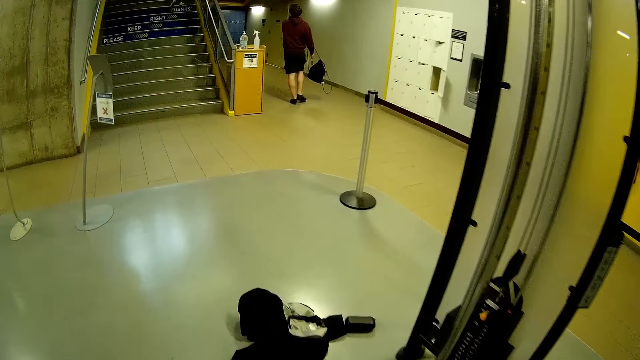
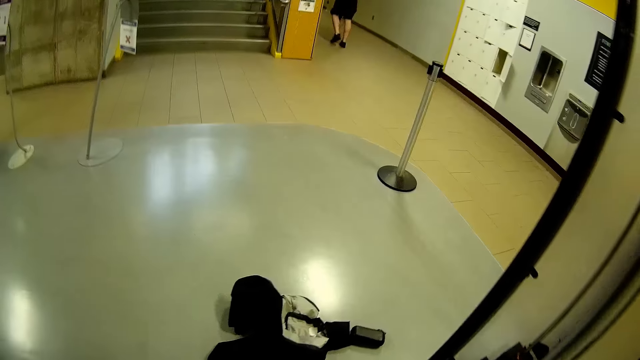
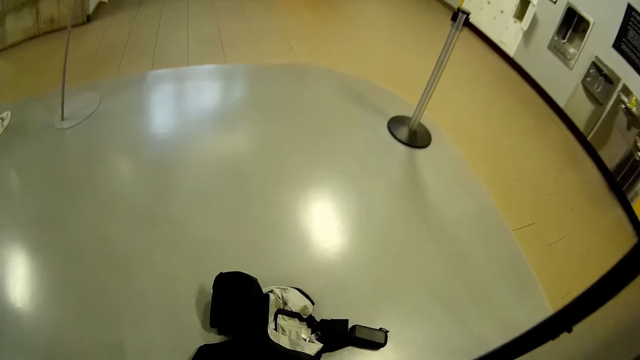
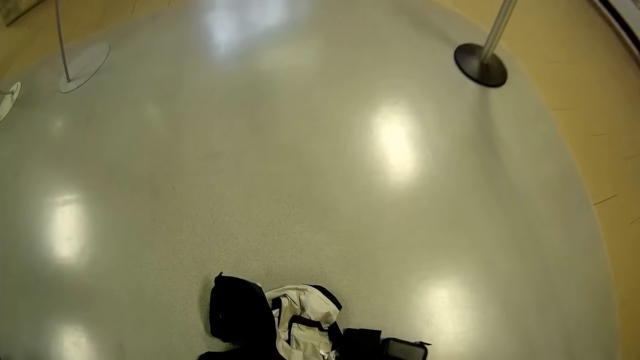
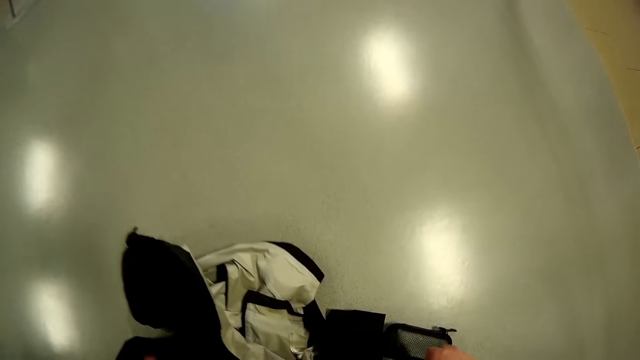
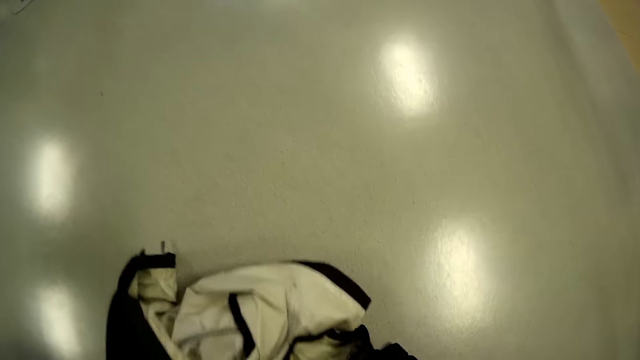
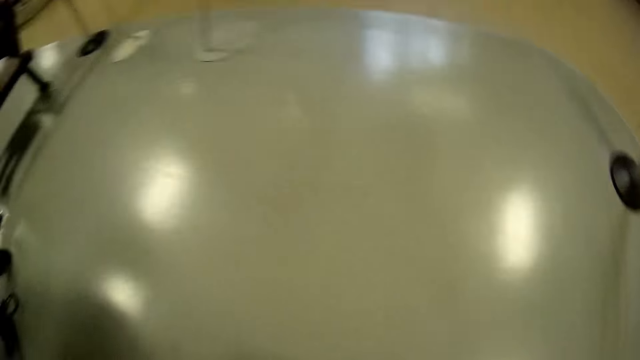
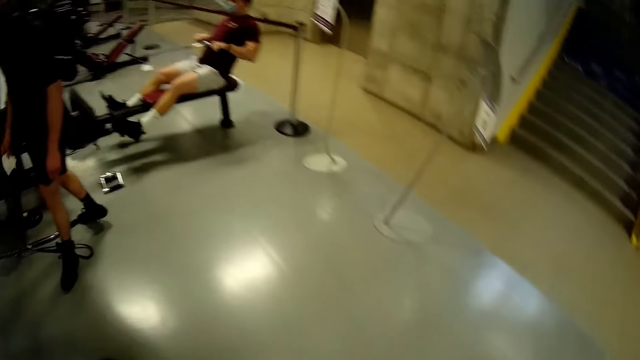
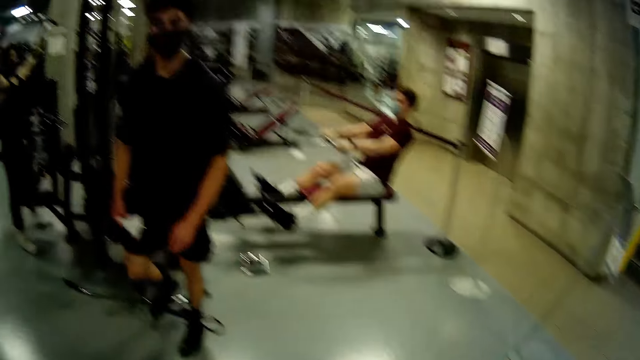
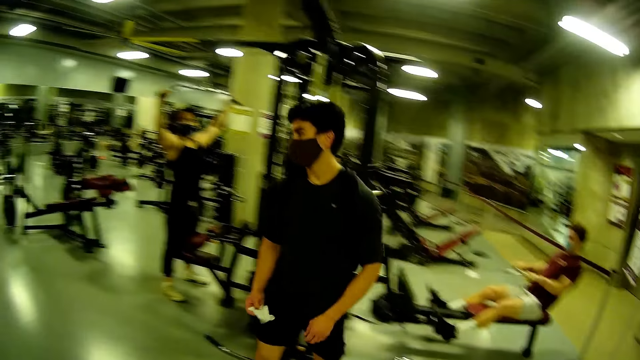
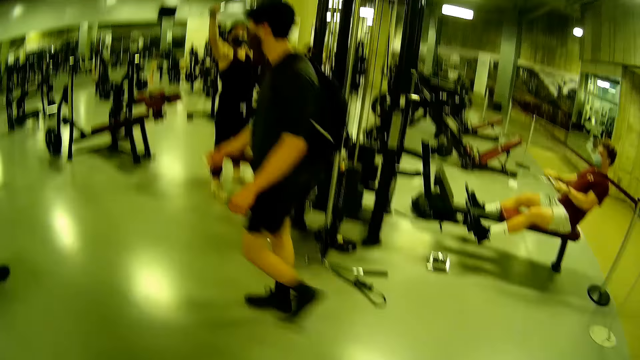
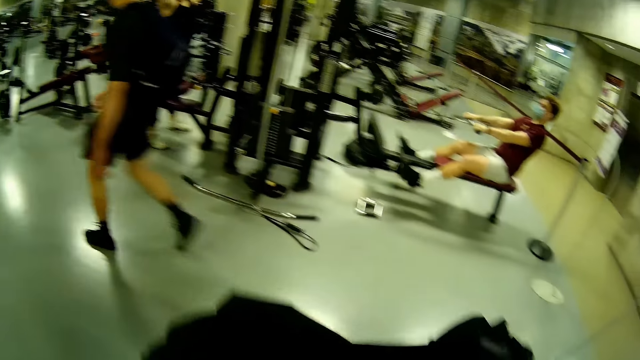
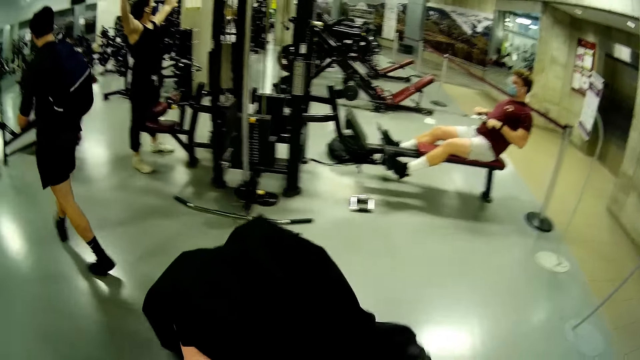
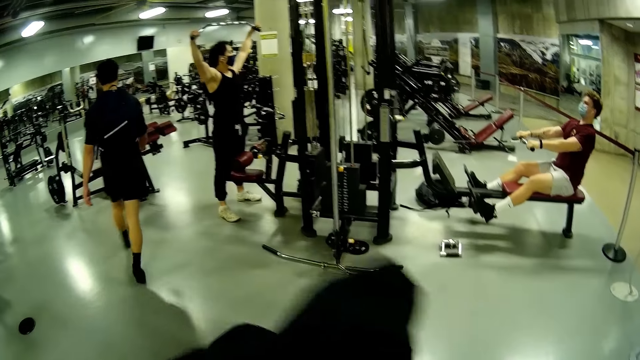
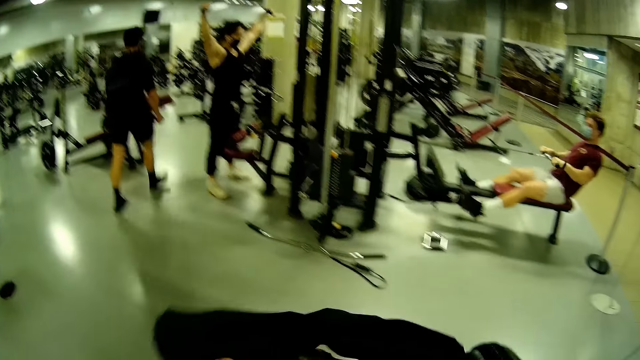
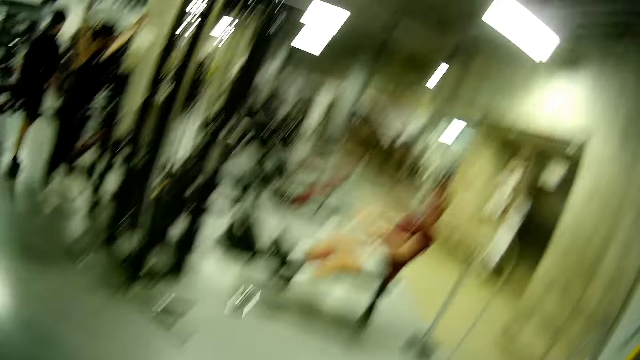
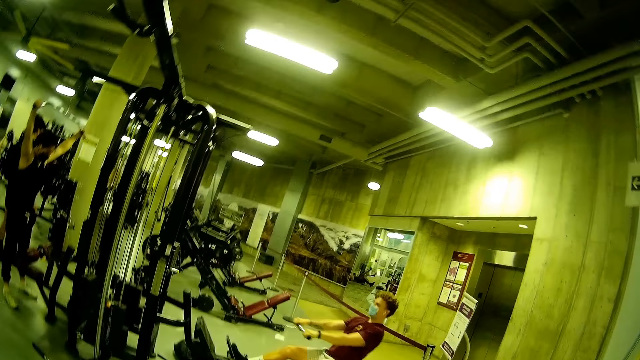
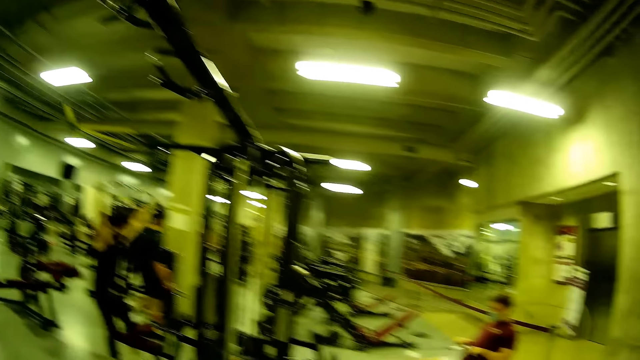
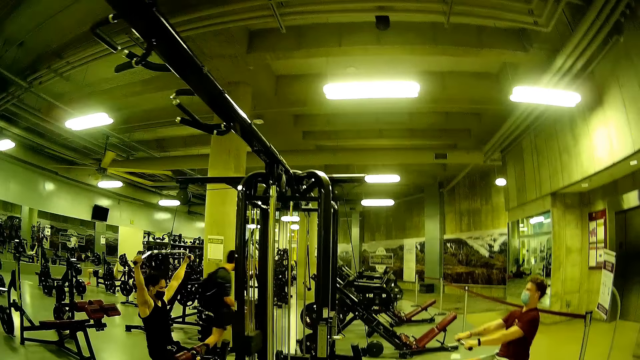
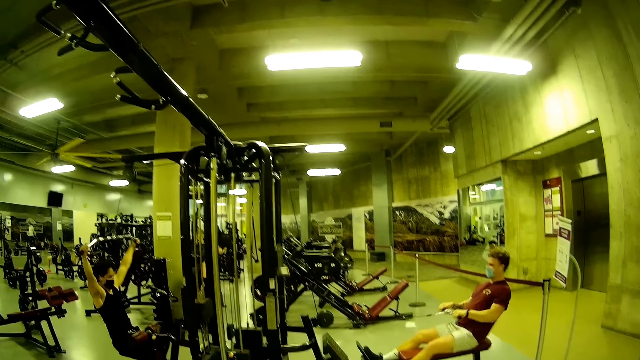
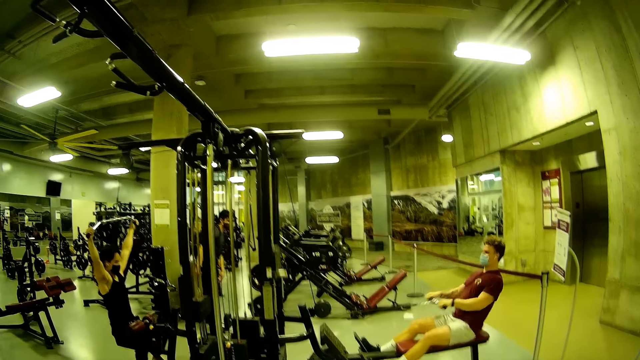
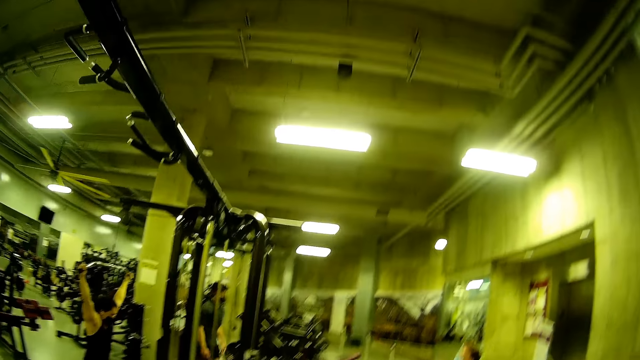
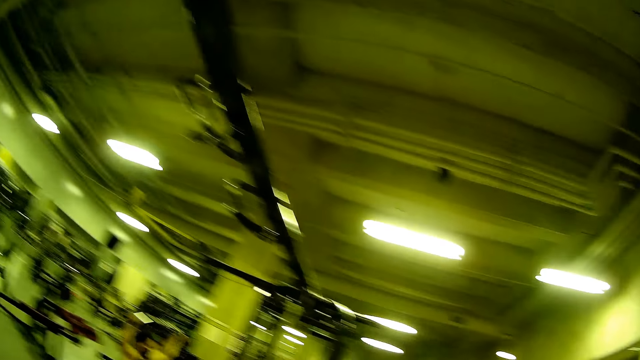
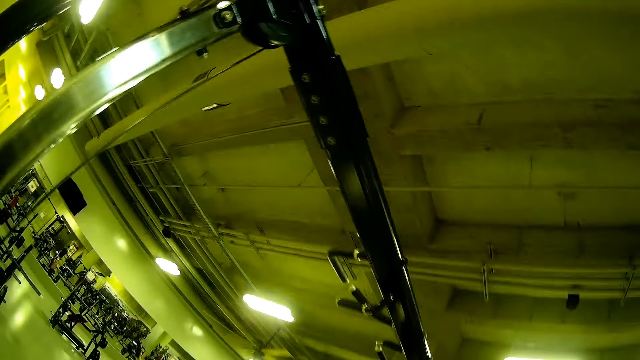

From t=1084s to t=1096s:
The camera wearer picks a jacket from the ground with both hands. They look around. A man exercises on the lat pulldown. Another man holds a wipe in his right hand. Another man exercises on the lat pulldown. Another man steps forward. The camera wearer moves the hand. They look around.

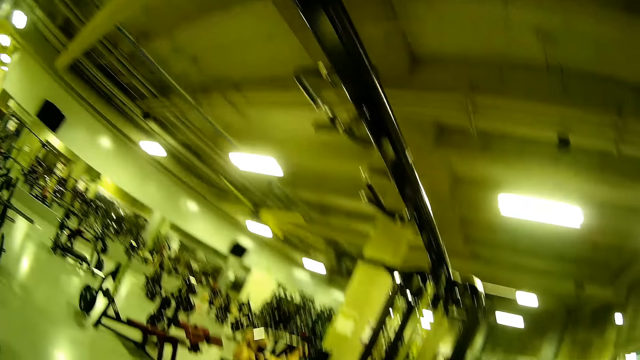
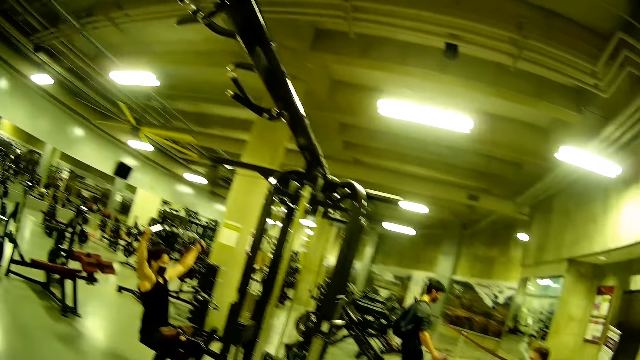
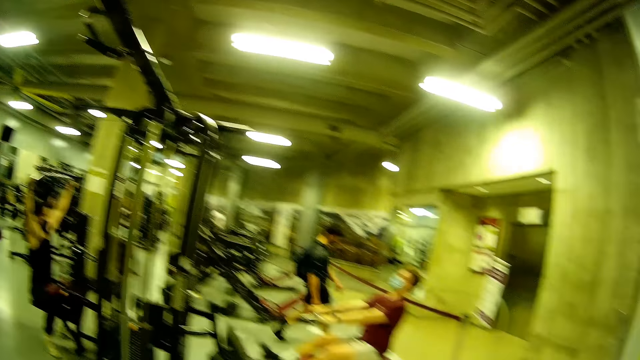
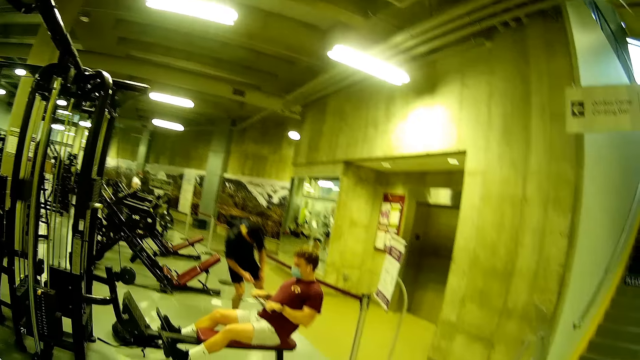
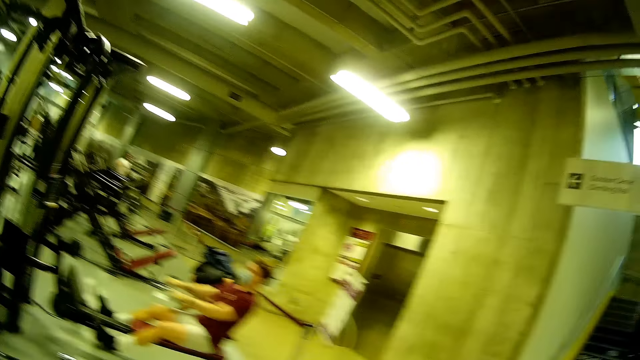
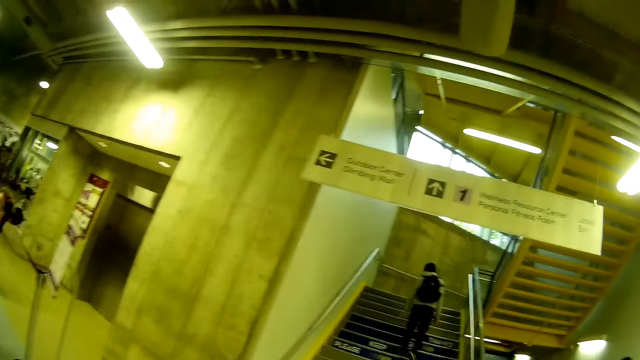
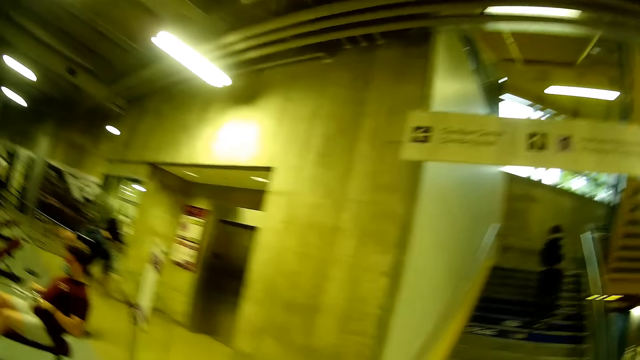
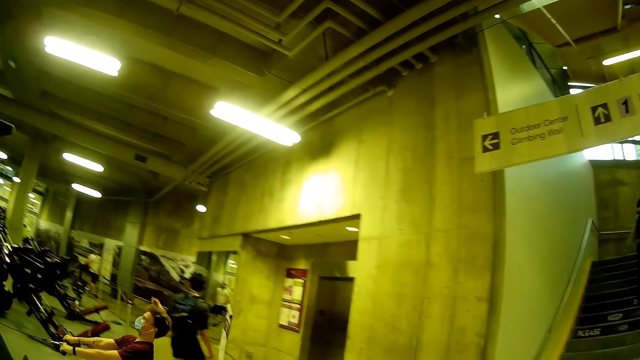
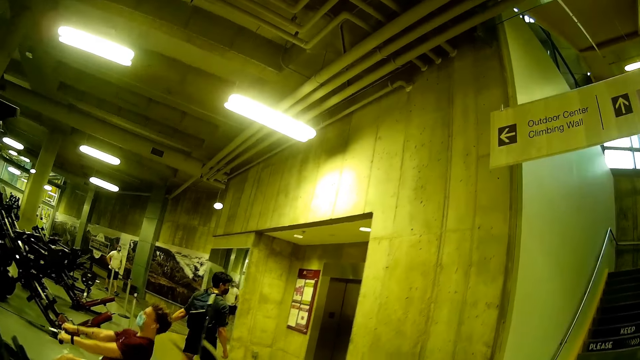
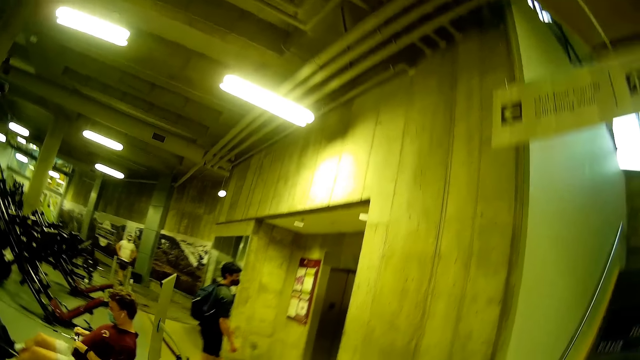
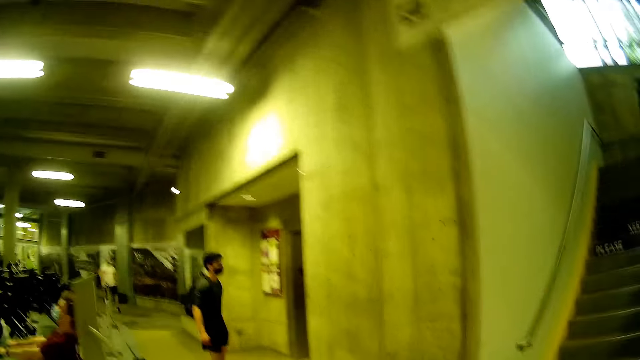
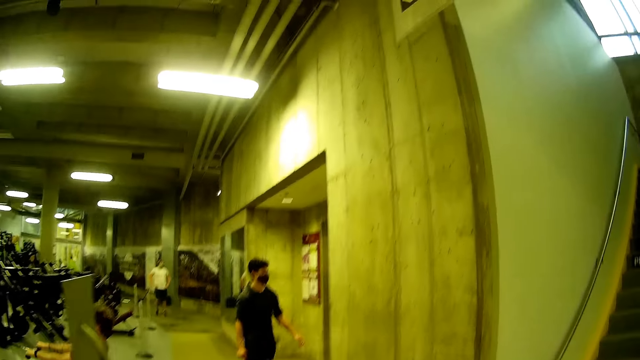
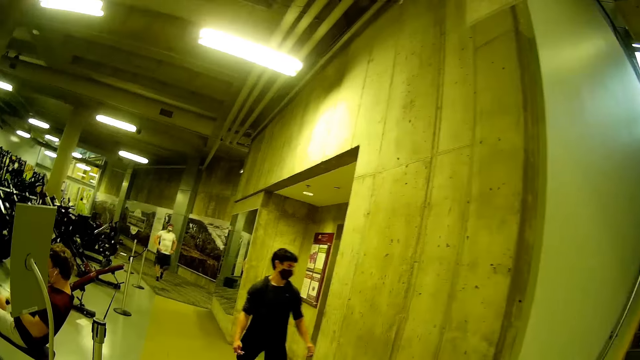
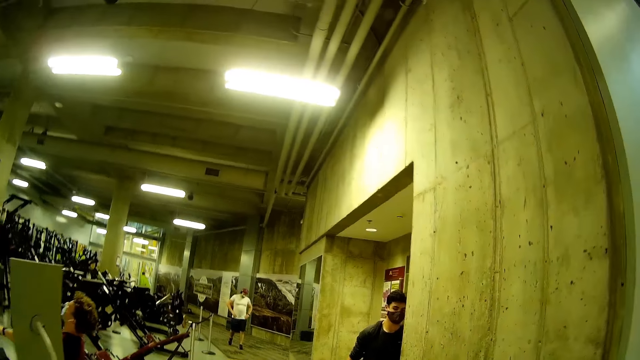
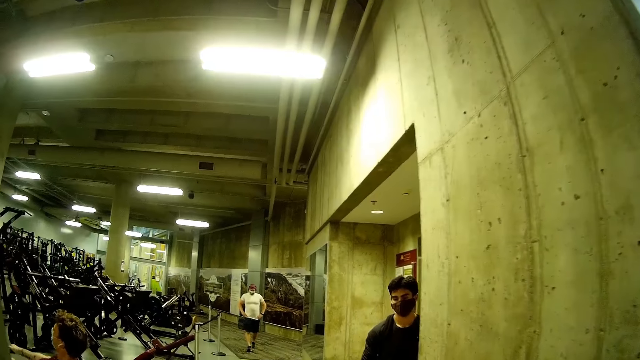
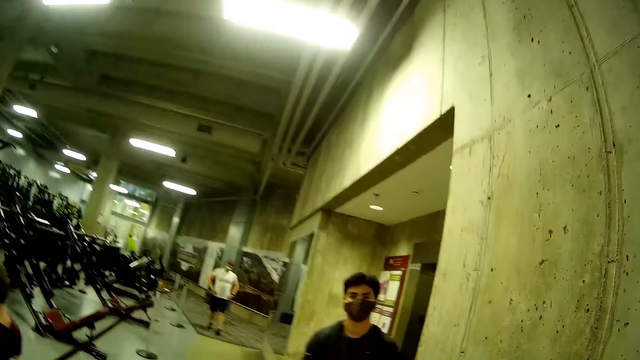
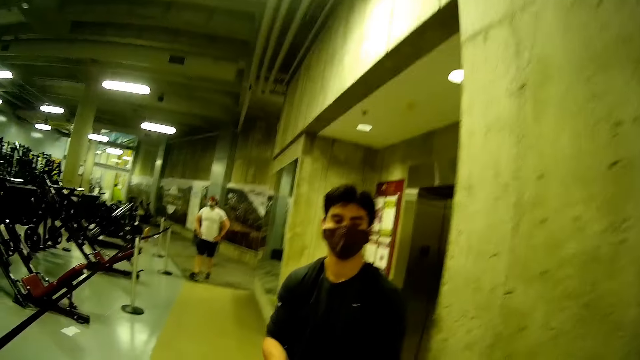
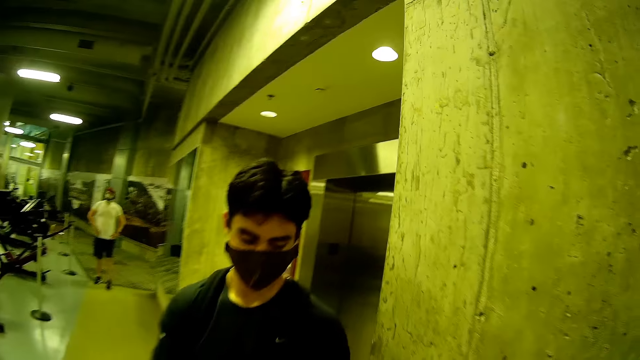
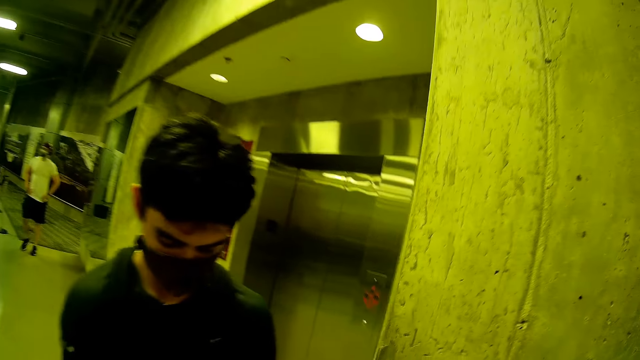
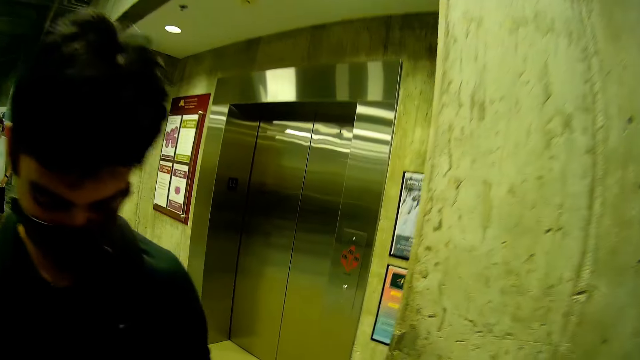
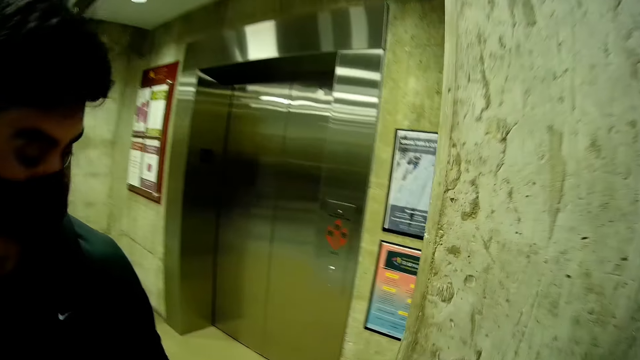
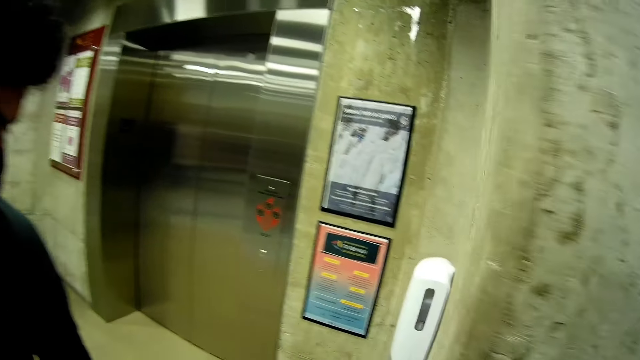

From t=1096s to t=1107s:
A man bends over a demarcation ribbon. Another man climbs up the staircase. The first man holds the demarcation ribbon with his left hand and drops the demarcation ribbon with his left hand. The camera wearer walks around. They interact with the first man.
